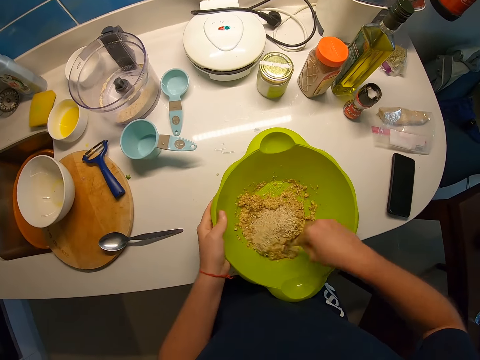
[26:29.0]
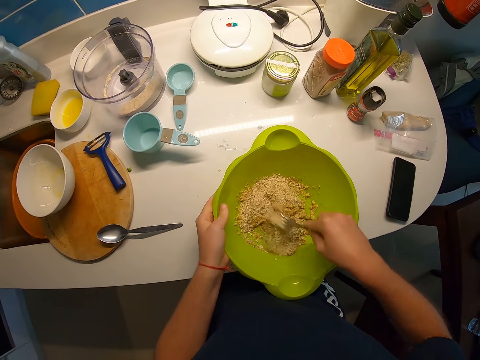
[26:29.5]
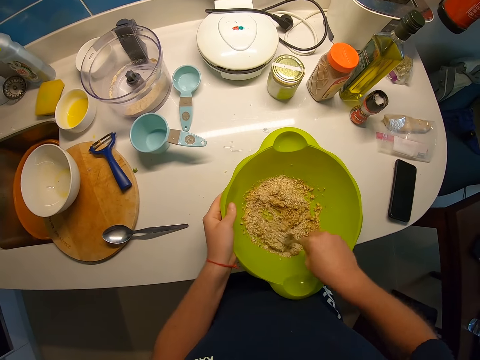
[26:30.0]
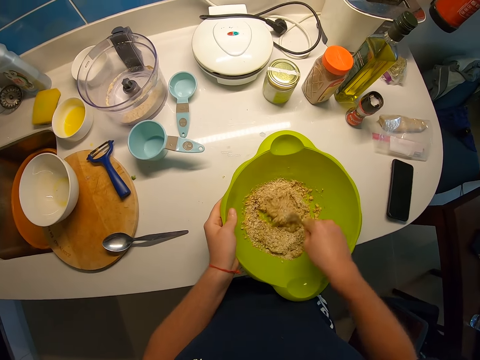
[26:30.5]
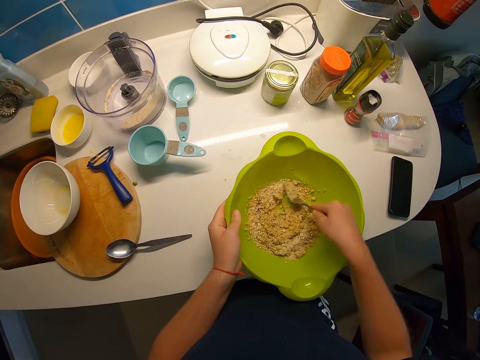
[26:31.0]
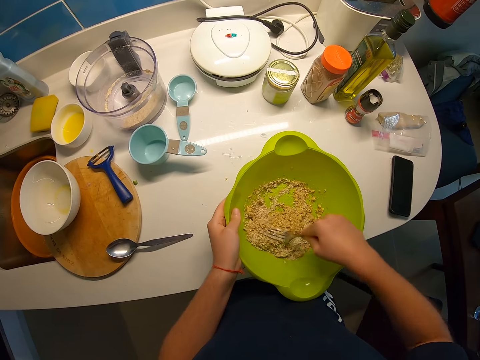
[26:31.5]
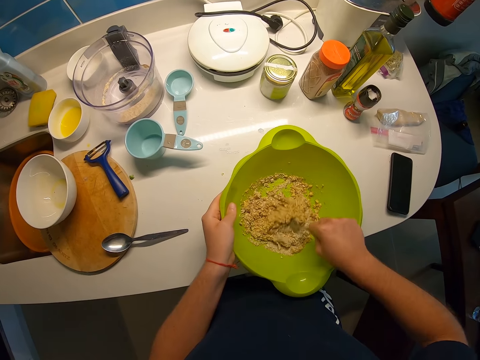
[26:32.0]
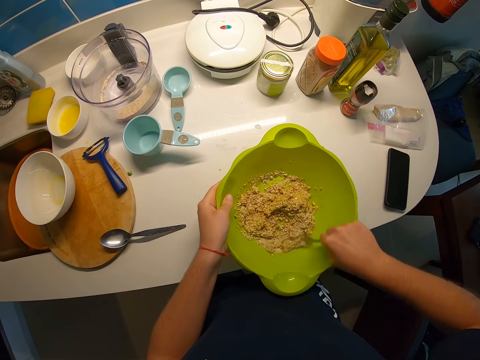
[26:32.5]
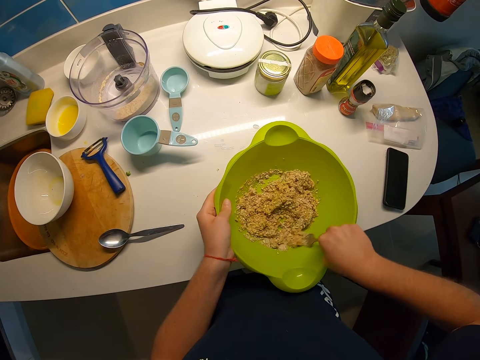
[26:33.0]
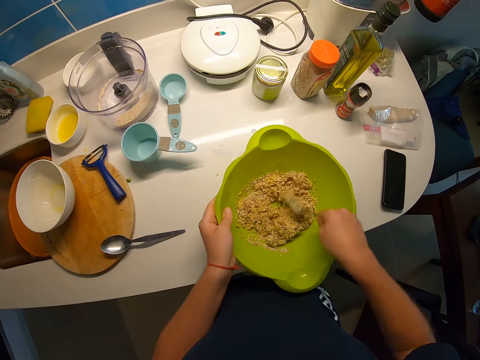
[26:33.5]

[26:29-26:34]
The camera wearer stirs the dried oatmeal in the oatmeal bowl with the fork in her right hand.

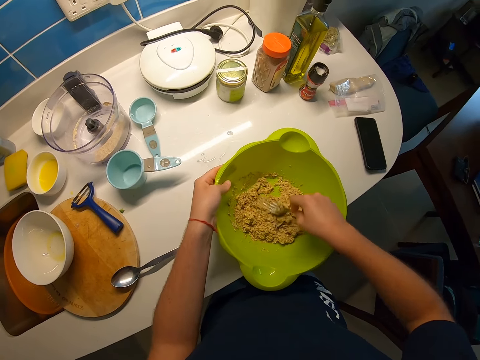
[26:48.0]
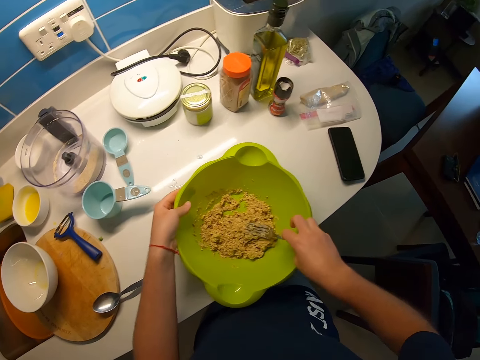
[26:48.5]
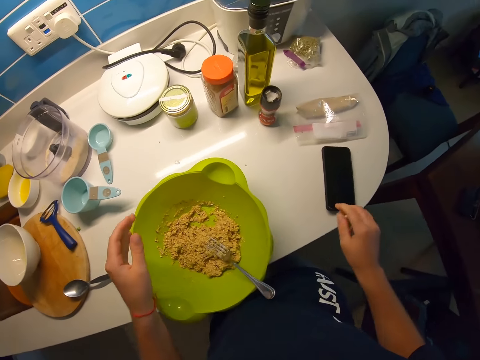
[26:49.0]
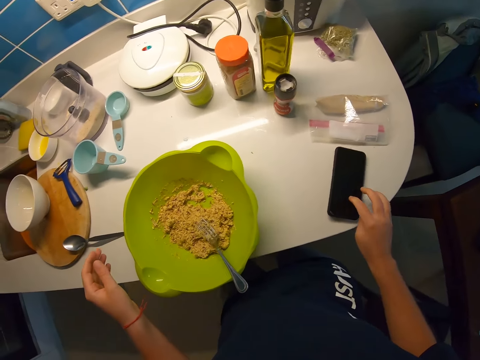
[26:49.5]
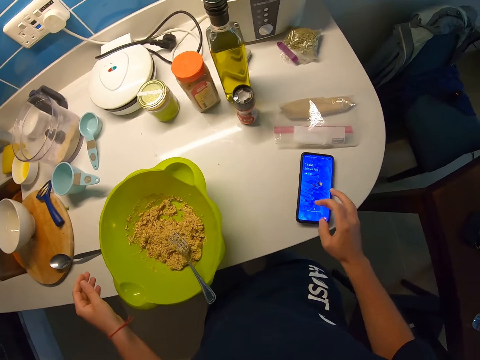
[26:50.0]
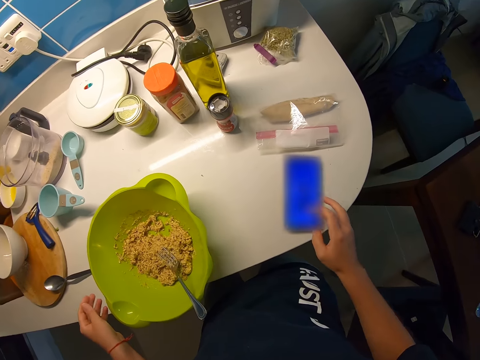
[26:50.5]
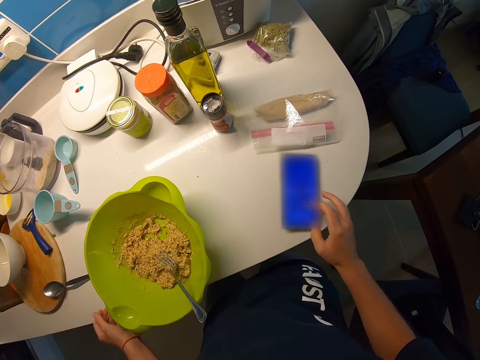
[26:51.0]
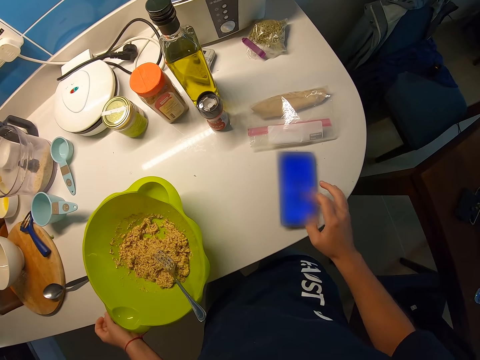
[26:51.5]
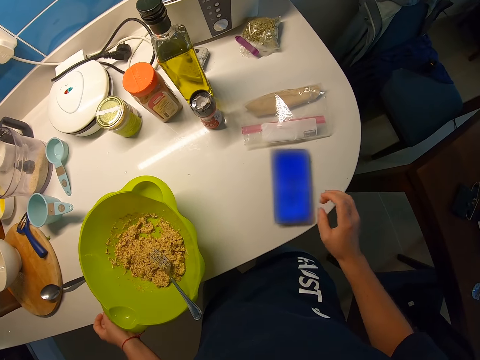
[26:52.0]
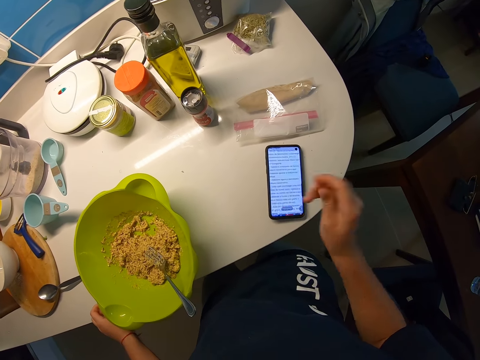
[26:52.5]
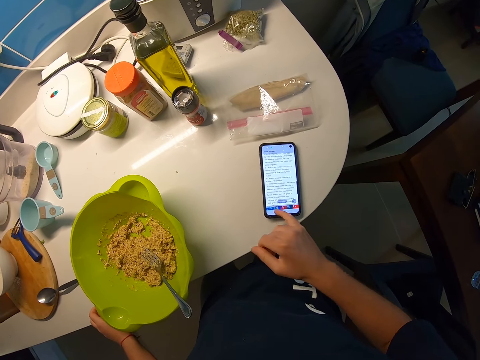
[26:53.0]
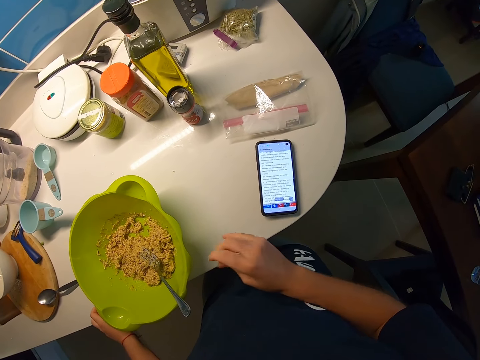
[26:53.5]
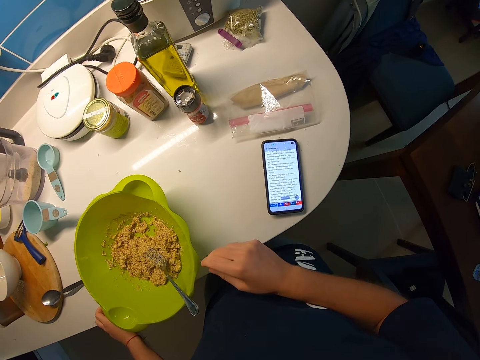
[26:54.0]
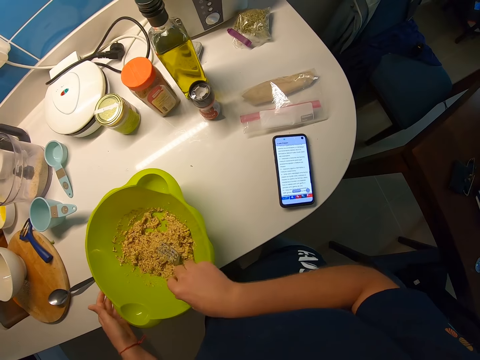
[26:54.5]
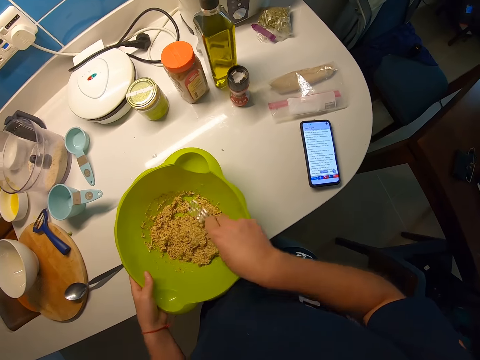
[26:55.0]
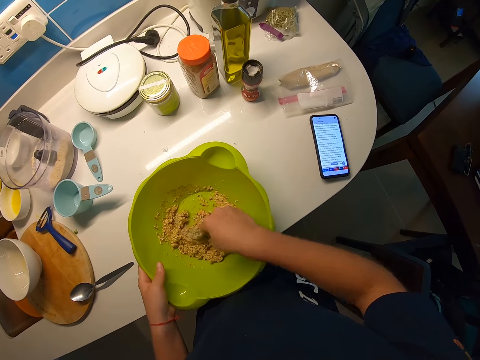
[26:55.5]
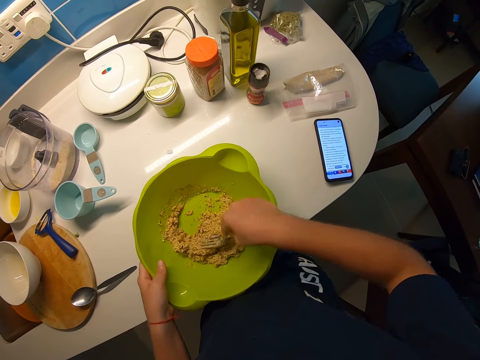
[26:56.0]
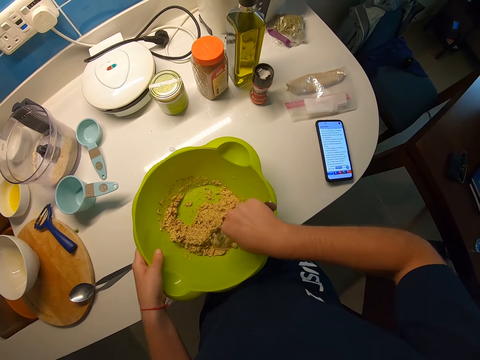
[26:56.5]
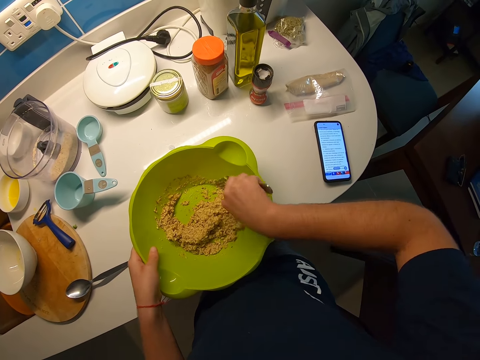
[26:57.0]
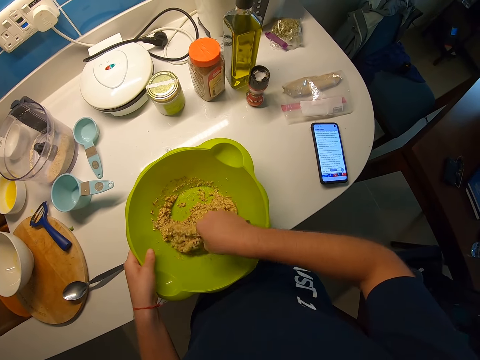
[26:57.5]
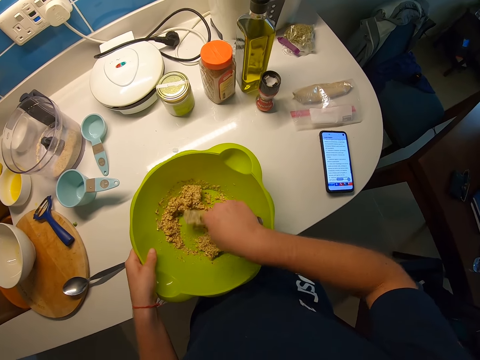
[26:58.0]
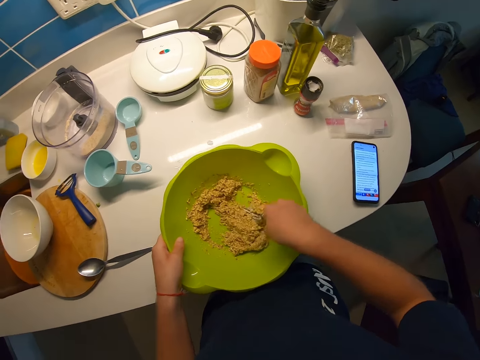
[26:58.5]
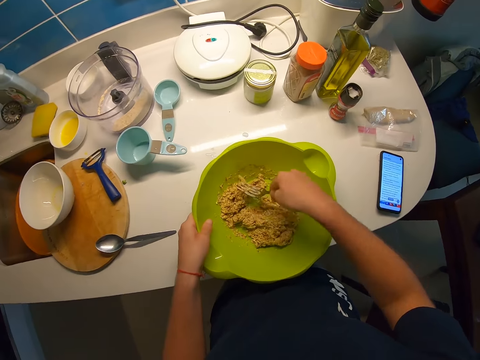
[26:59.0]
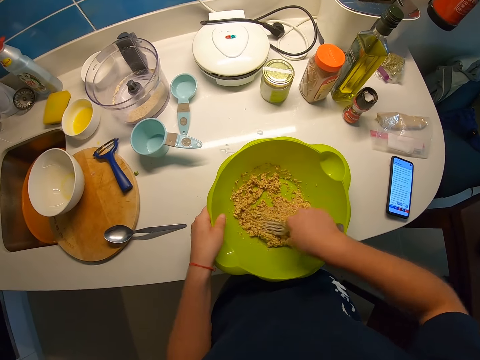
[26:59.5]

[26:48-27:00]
The camera wearer operates her phone or cellphone with her right hand. She reads the recipe from the cellphone. She picks up the fork. She stirs the oatmeal bowl with the fork in her right hand.

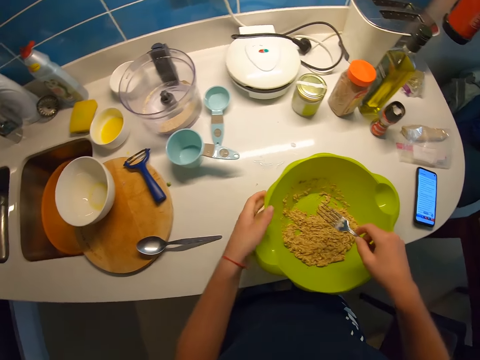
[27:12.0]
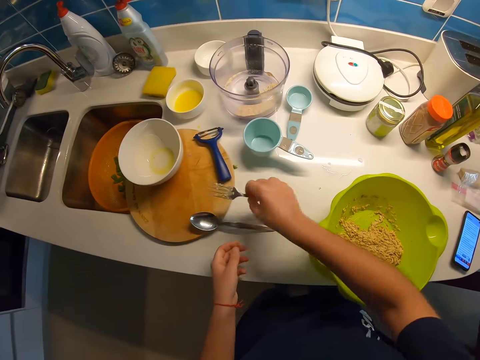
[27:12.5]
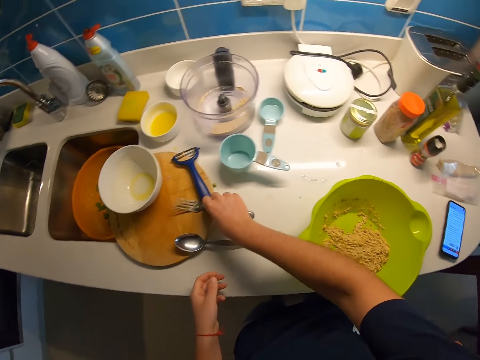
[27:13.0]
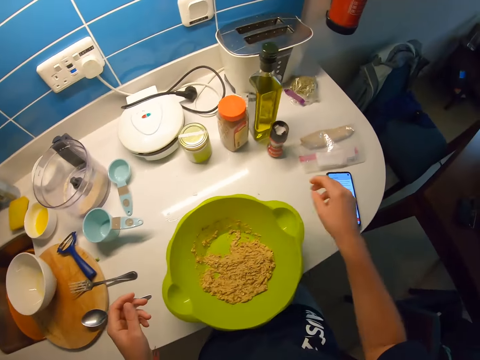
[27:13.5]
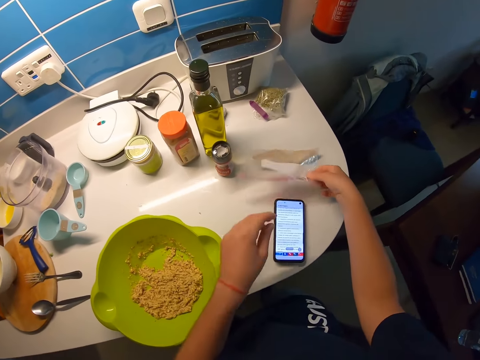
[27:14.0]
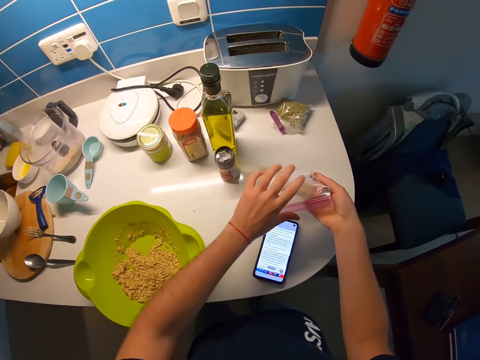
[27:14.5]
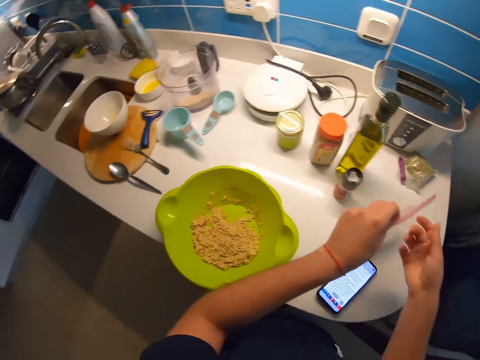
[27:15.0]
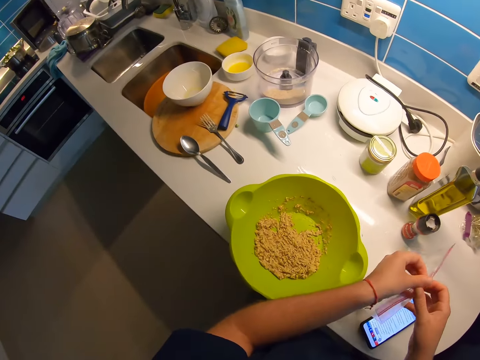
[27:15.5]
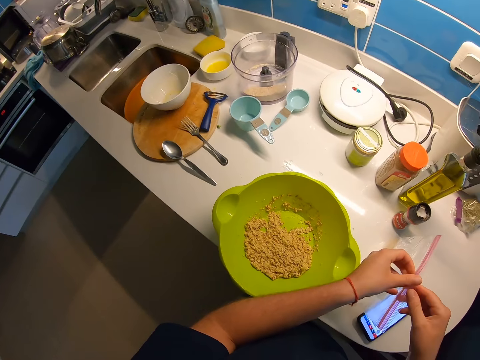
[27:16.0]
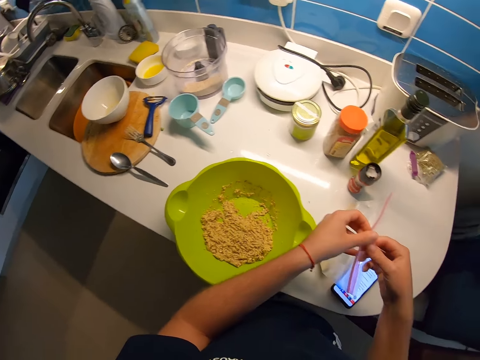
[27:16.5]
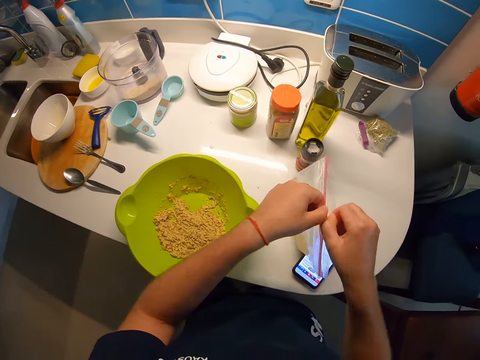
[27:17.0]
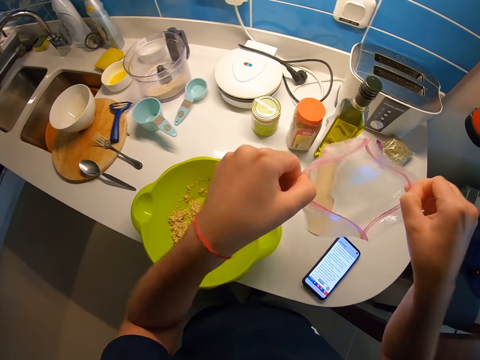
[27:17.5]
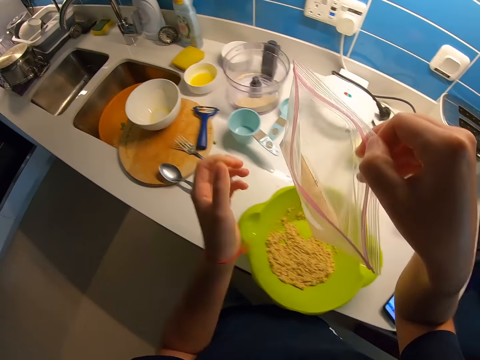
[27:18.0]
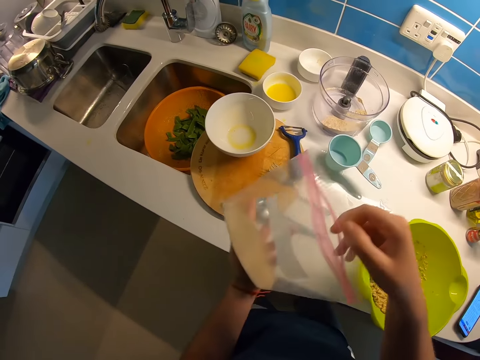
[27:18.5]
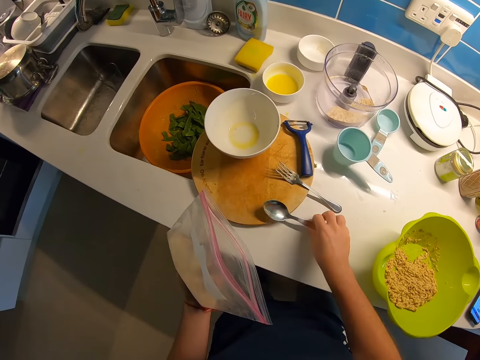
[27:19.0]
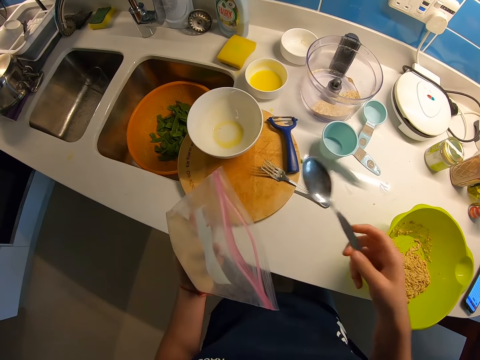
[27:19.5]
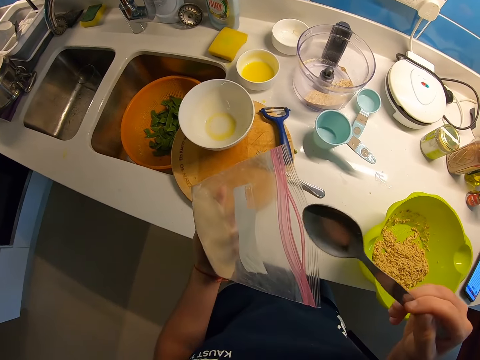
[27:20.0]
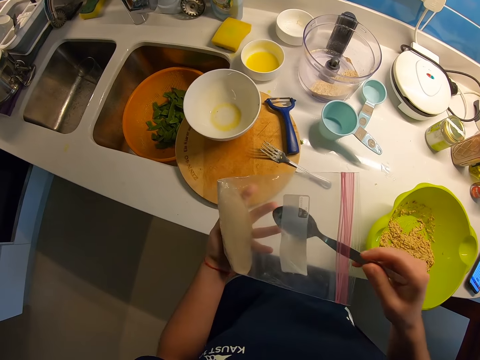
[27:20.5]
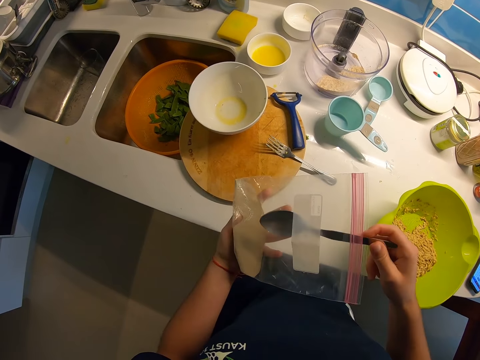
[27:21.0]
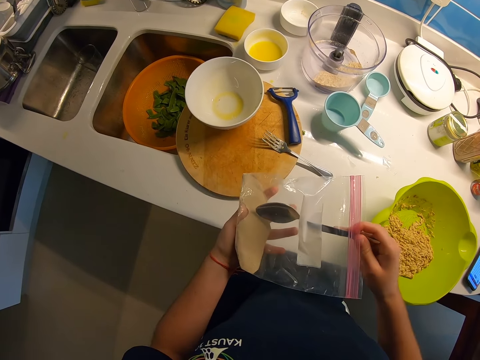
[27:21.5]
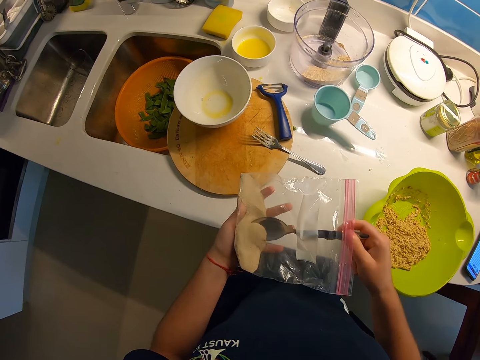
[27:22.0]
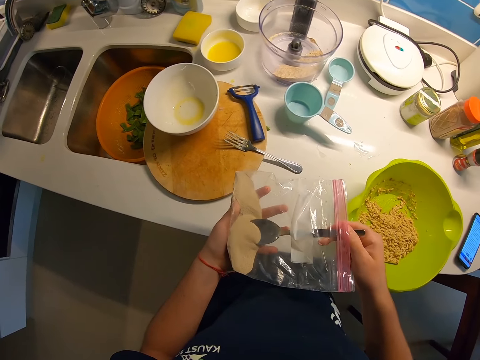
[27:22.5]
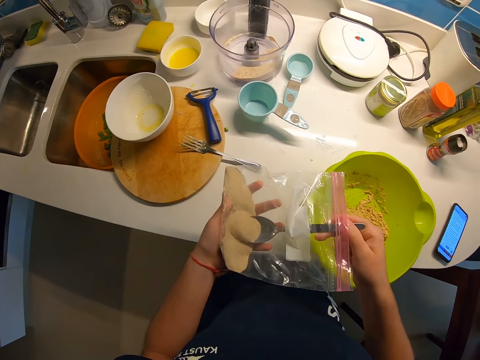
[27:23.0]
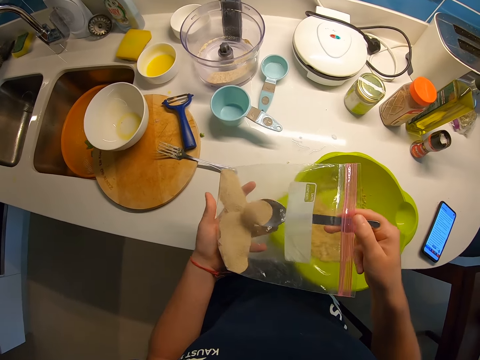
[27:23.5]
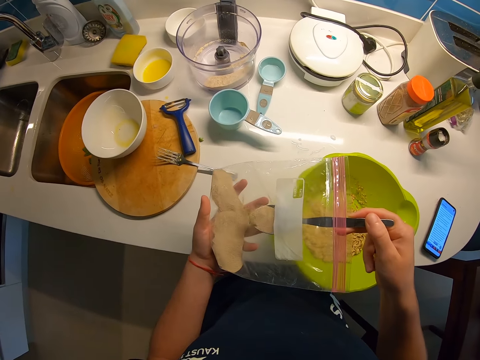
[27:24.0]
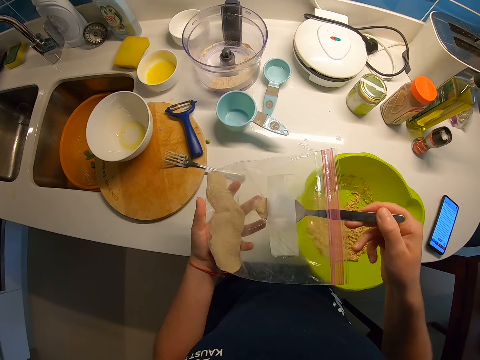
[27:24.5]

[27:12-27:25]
The camera wearer drops the fork on the round wooden chopping board with her right hand. She picks up the yeast nylon from the kitchen countertop with her right hand. She holds the yeast nylon with both hands. She opens the zip-lock bag containing ground ginger with both hands. She passes the zip-lock bag containing ground ginger to her left hand. She picks up a spoon from the kitchen table with her right hand. She uses the spoon to take part of the ground ginger in the zip-lock bag with her right hand.
